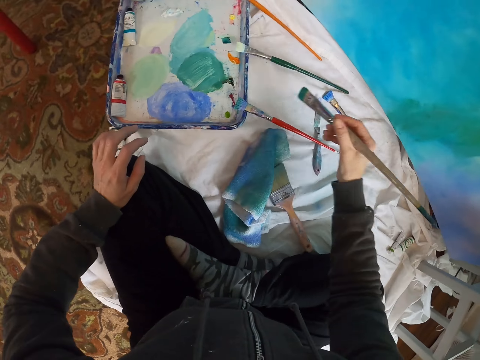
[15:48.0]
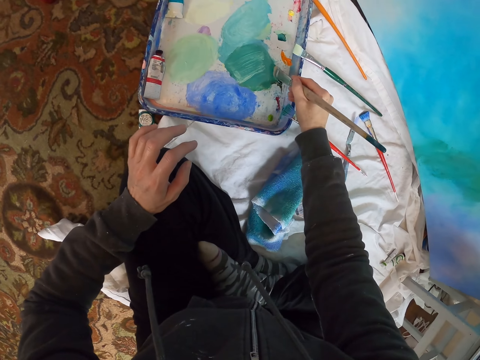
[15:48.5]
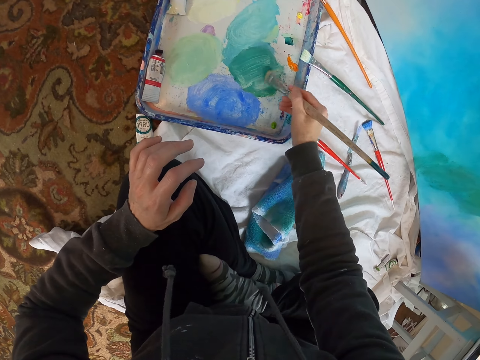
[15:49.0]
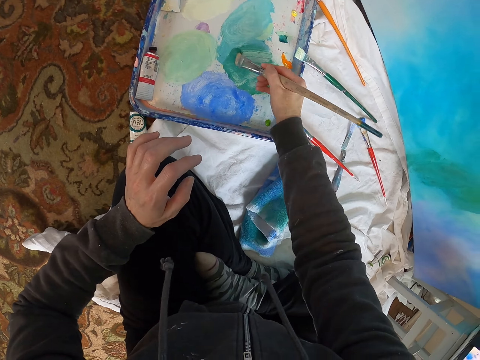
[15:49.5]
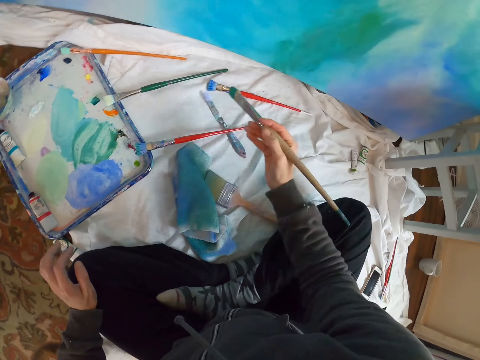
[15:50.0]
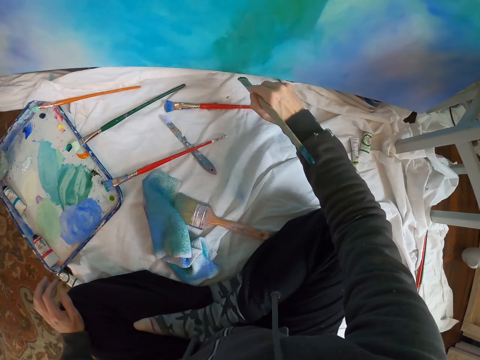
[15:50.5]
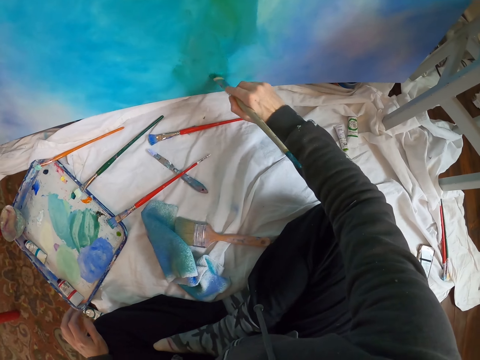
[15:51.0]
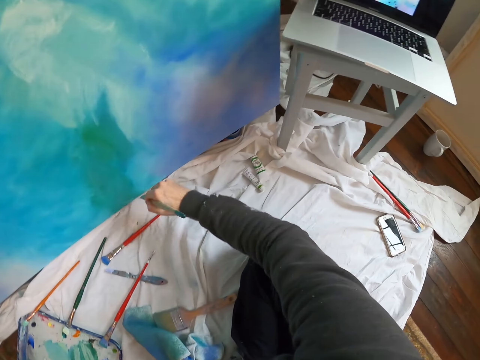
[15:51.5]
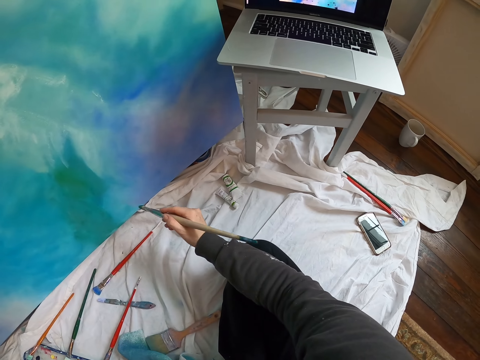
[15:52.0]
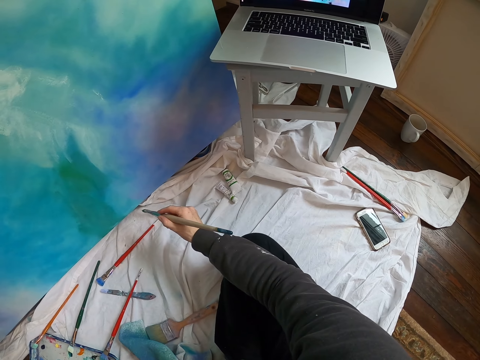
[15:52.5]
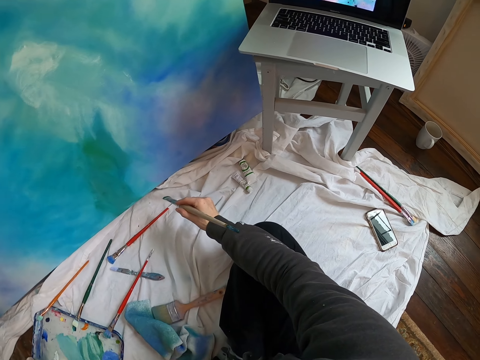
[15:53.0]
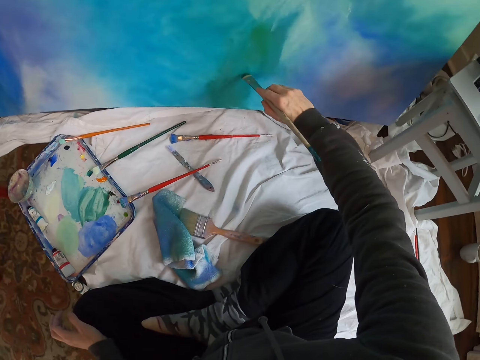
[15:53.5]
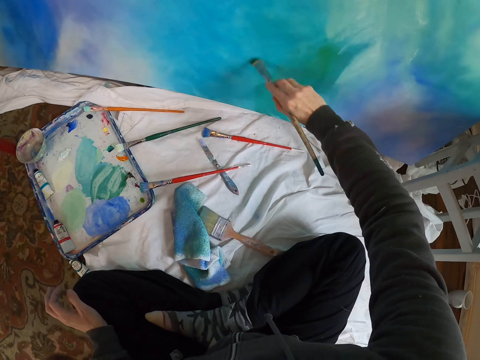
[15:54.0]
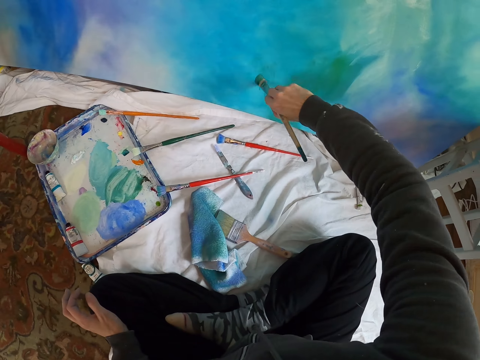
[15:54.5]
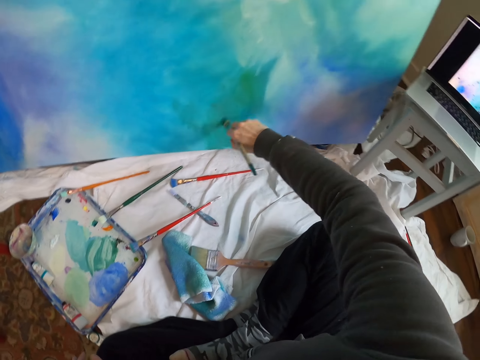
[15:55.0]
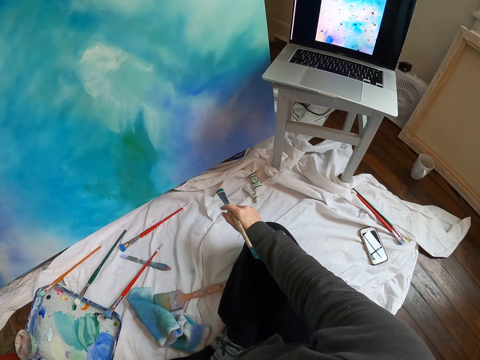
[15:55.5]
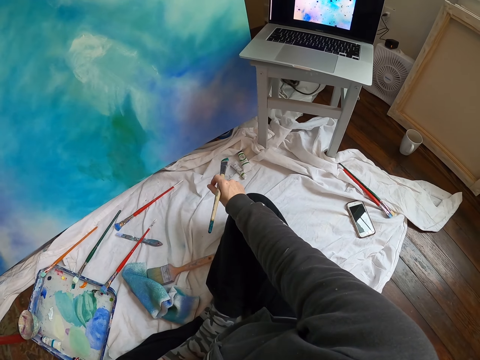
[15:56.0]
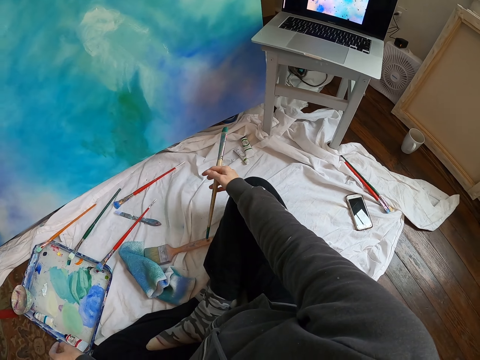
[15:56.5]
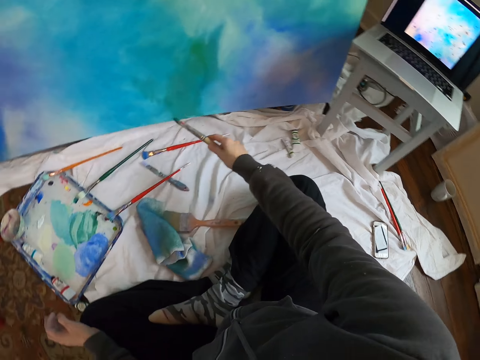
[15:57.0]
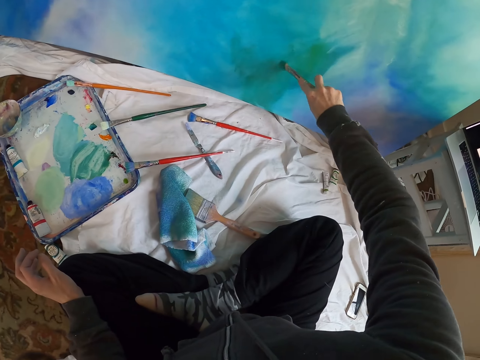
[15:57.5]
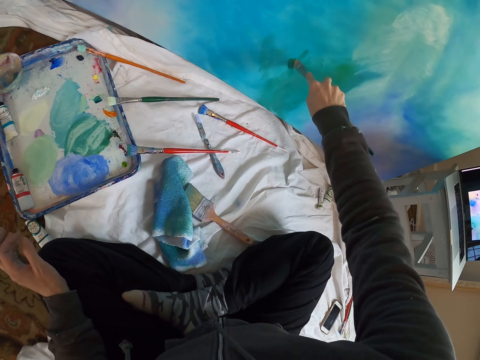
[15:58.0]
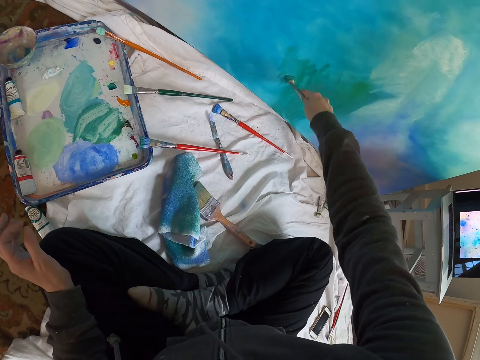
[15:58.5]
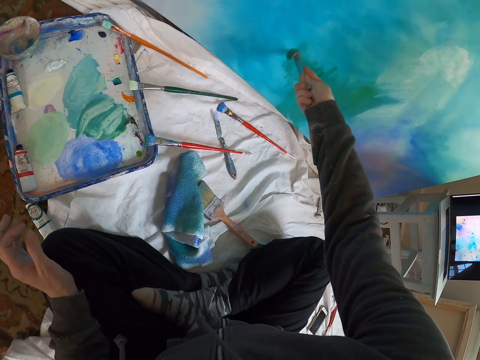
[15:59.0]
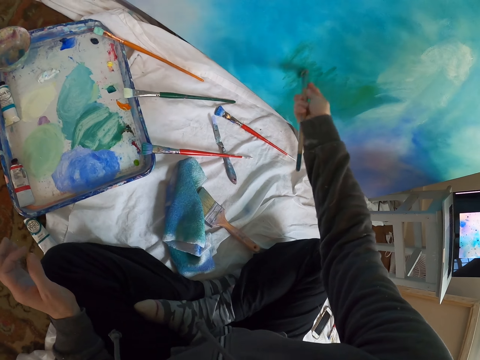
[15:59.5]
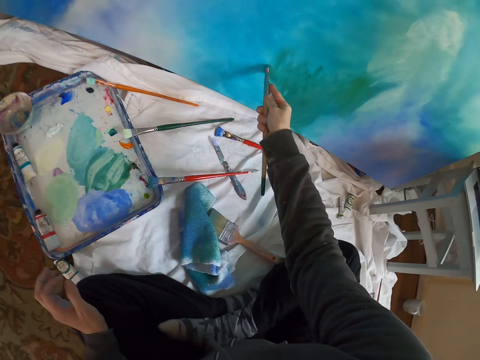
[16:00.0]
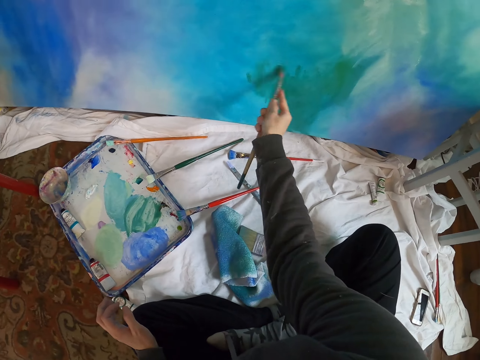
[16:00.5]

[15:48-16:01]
The camera wearer moves the pen brush. They rub the pen brush on the paint in the paint tray. They lift the pen brush and paint the board with the pen brush. They look at the laptop. They hold a hand on the knee. They paint the board with the pen brush. They rub the pen brush on the canvas. They look at the laptop. They lift the pen brush and paint the board with the pen brush.

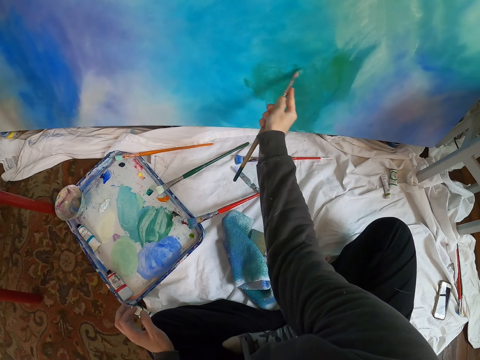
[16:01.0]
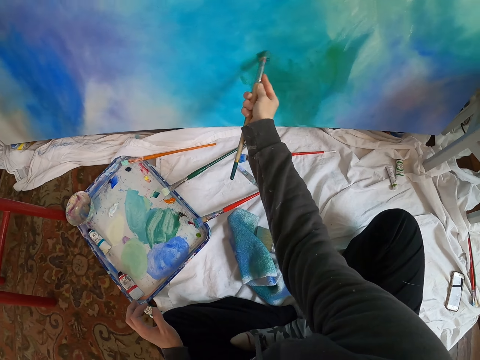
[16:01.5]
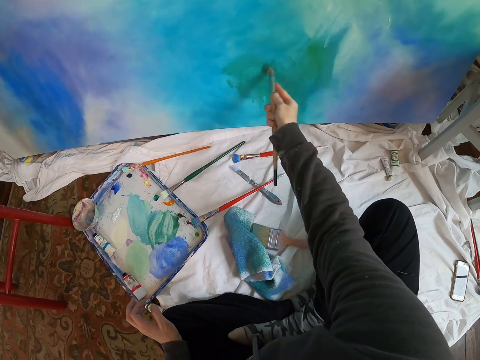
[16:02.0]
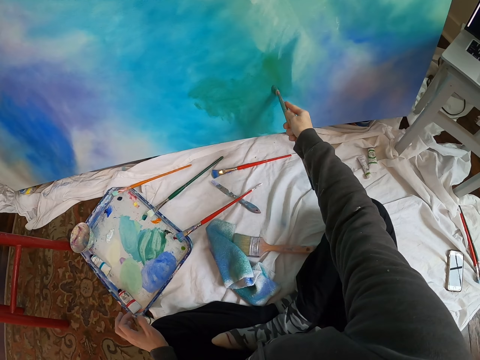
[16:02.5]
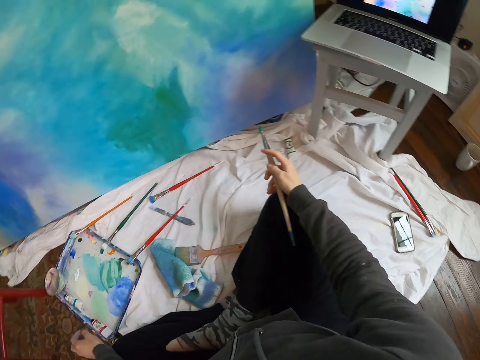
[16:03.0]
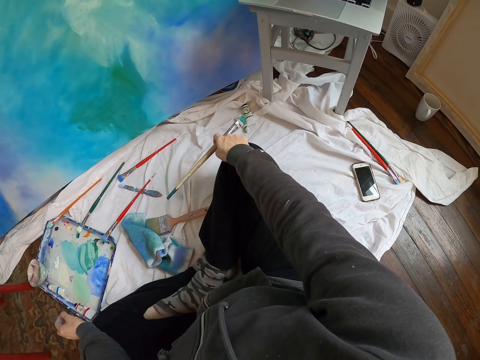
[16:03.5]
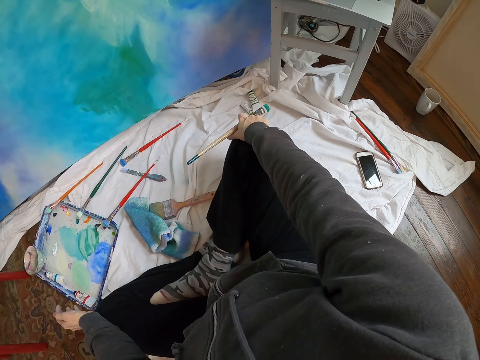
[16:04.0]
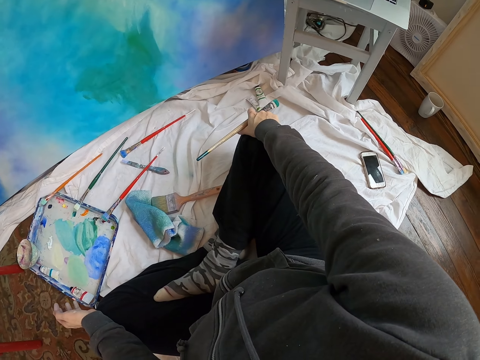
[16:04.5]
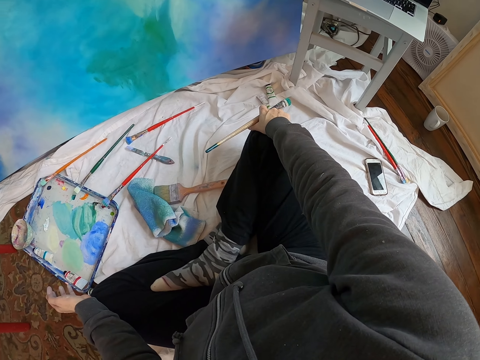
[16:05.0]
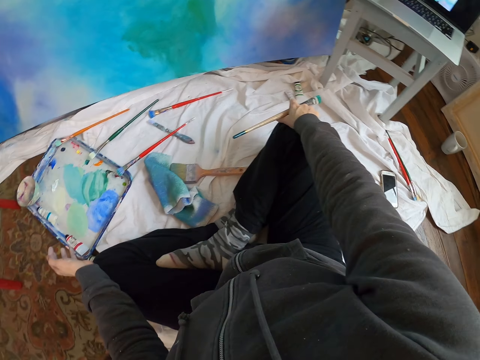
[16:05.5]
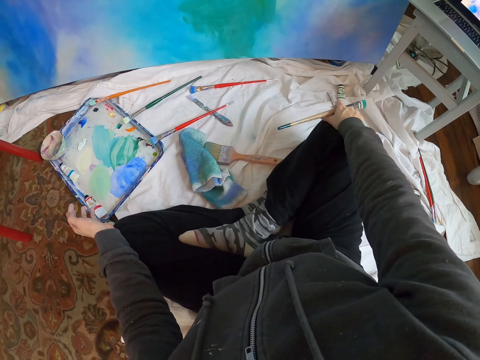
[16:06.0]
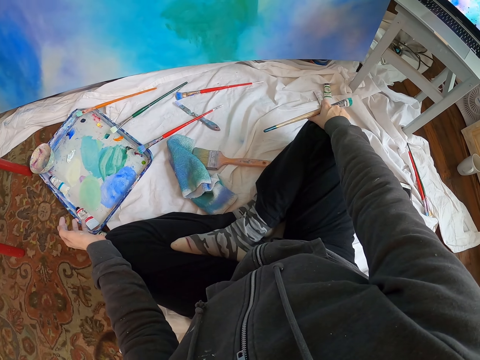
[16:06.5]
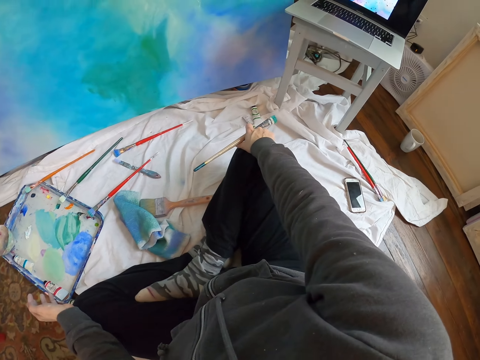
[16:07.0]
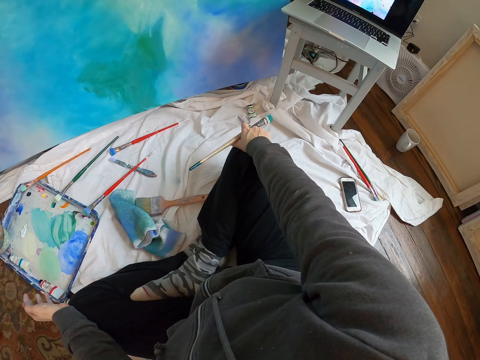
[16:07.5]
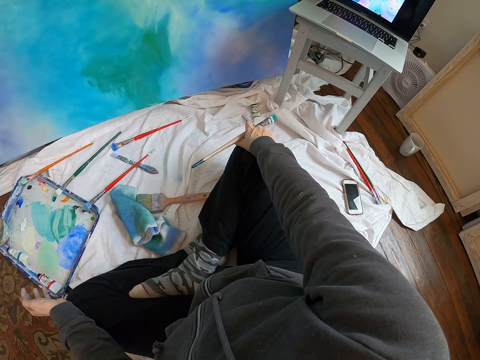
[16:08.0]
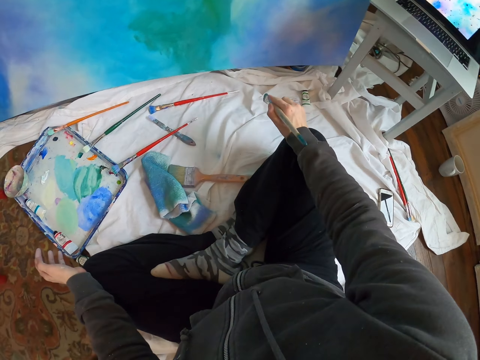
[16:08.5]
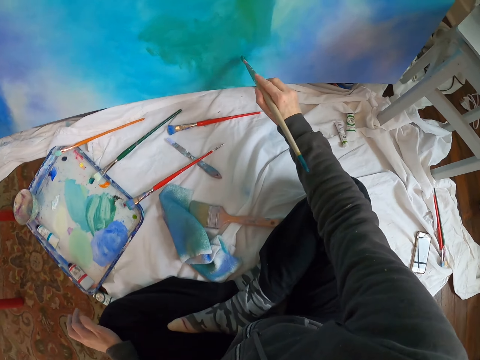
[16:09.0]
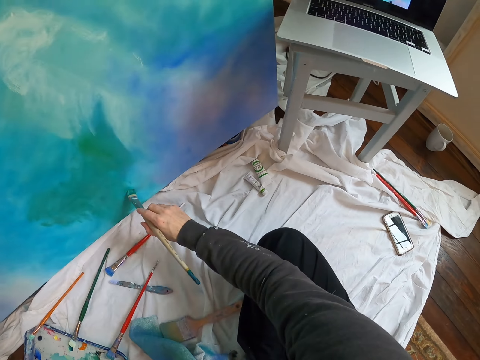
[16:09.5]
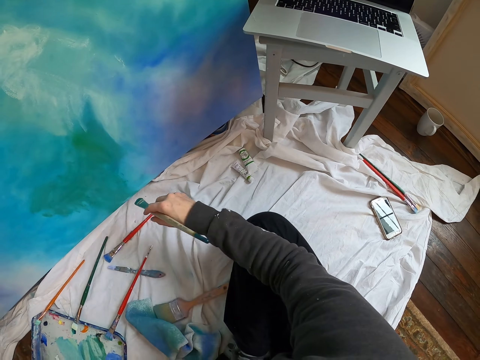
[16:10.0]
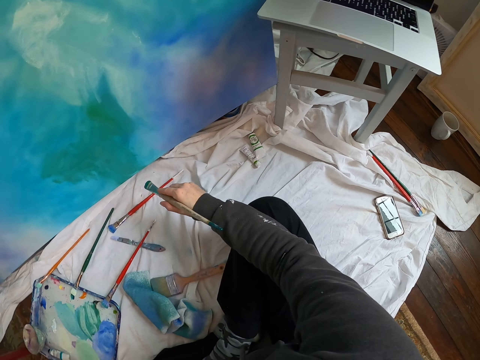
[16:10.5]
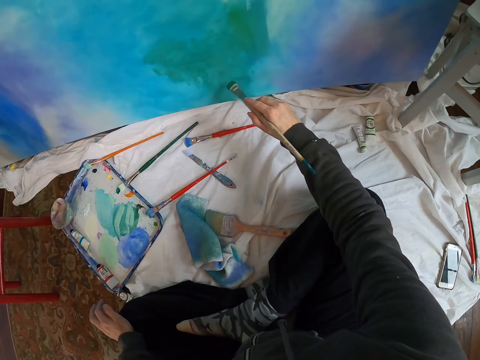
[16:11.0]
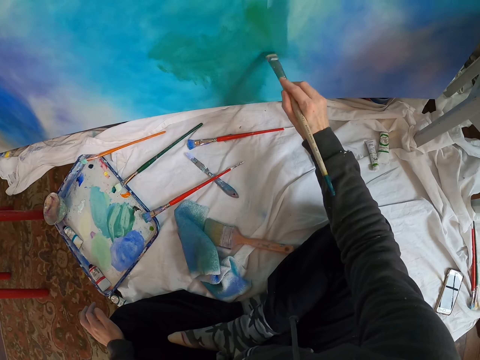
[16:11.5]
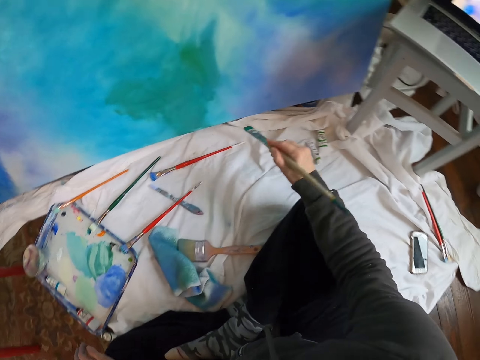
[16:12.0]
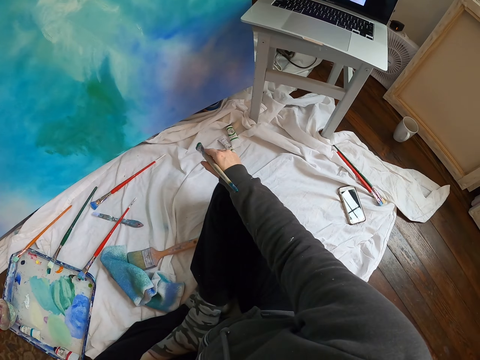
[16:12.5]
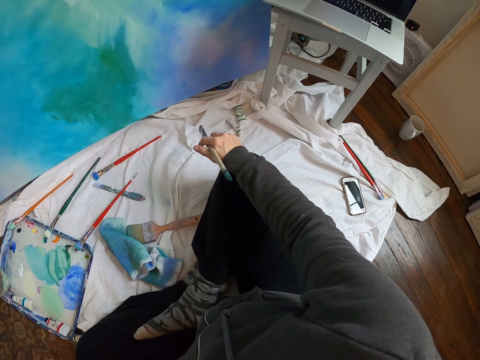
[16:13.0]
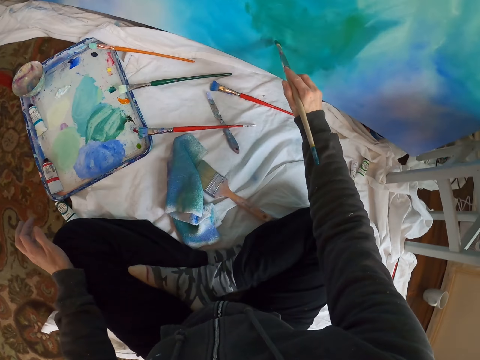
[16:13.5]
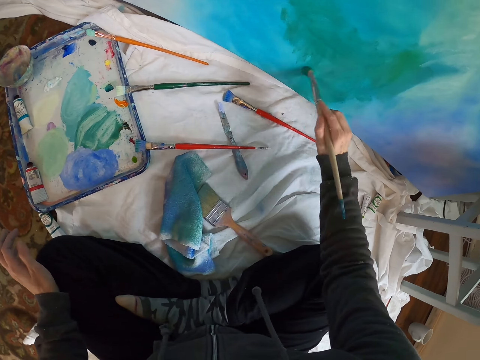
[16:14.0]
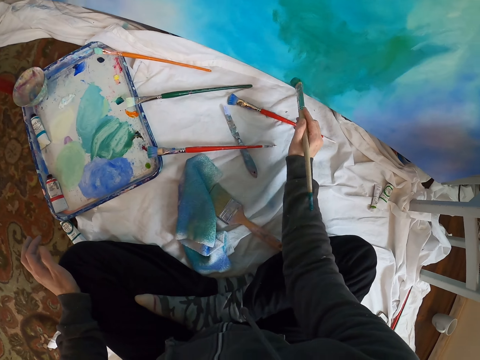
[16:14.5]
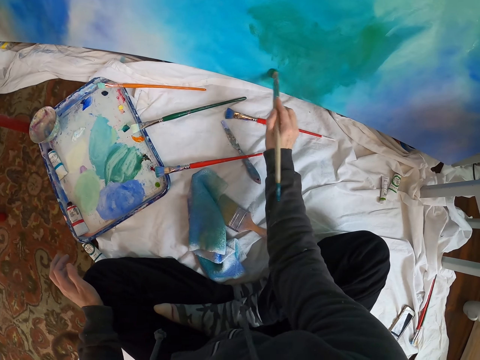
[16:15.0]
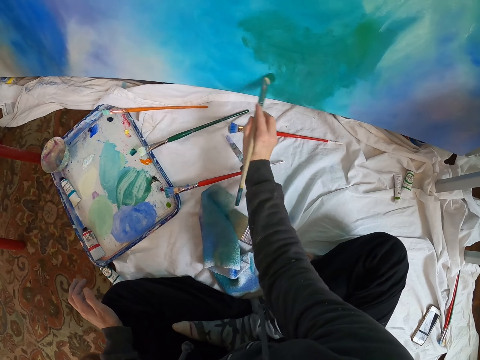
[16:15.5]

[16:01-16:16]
The camera wearer moves the right hand. They look at the laptop. They stare at the paint. They look around. They paint the board with a pen brush. They move the right hand. They paint the board with the pen brush. They look at the laptop. They lift the pen brush and paint the board with the pen brush.
